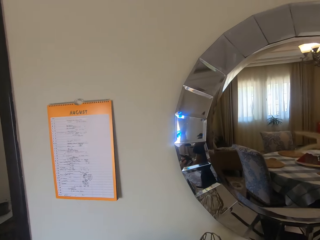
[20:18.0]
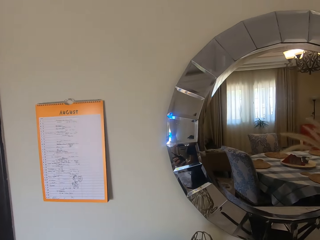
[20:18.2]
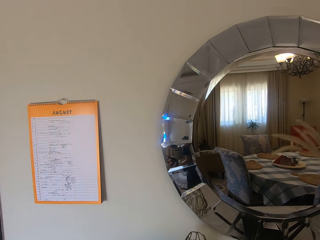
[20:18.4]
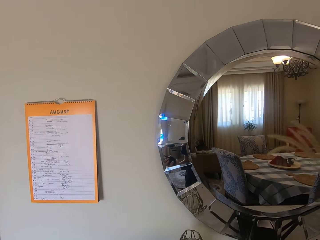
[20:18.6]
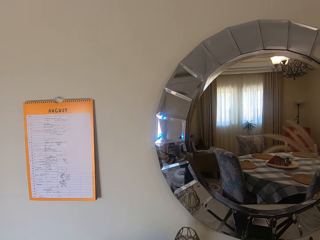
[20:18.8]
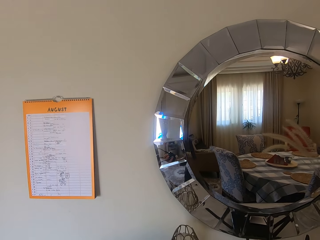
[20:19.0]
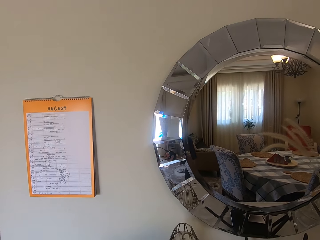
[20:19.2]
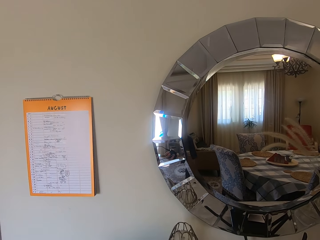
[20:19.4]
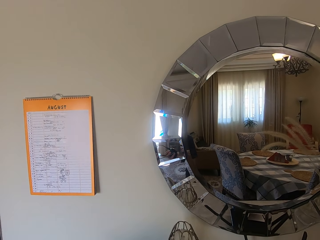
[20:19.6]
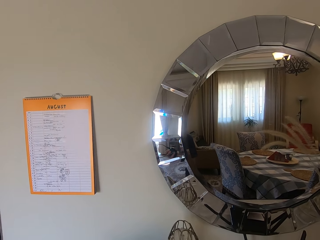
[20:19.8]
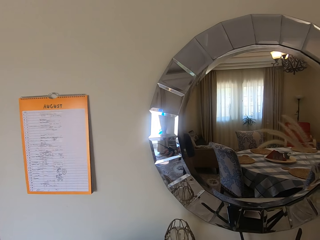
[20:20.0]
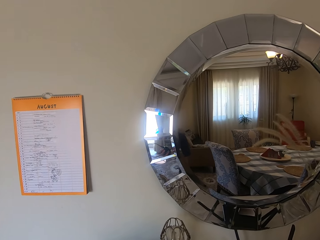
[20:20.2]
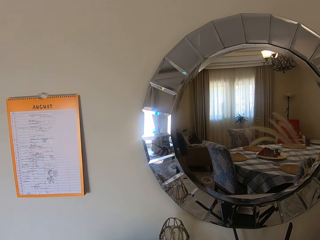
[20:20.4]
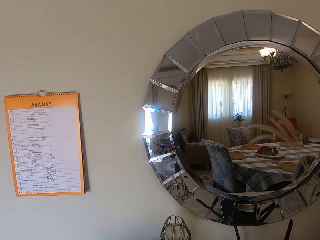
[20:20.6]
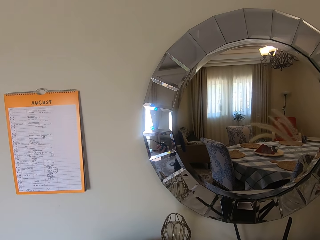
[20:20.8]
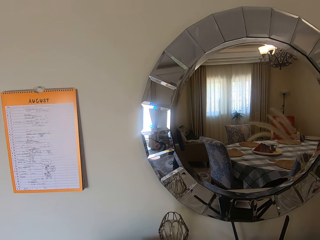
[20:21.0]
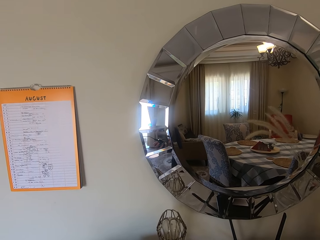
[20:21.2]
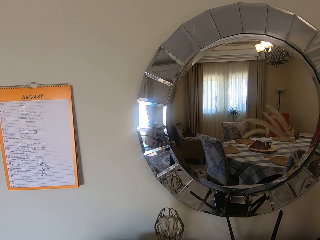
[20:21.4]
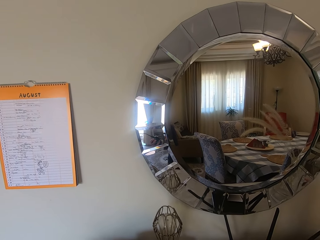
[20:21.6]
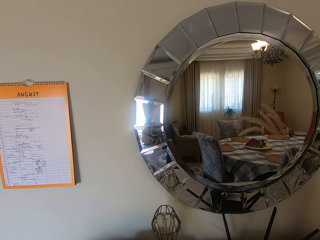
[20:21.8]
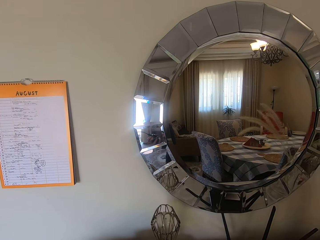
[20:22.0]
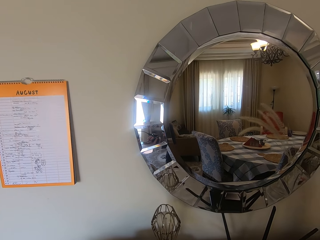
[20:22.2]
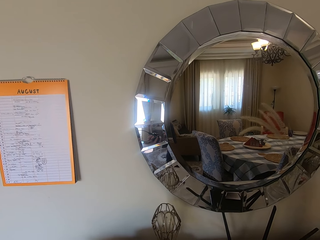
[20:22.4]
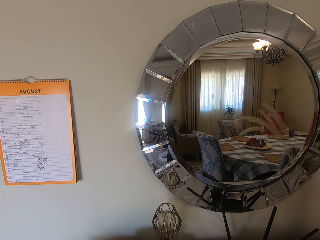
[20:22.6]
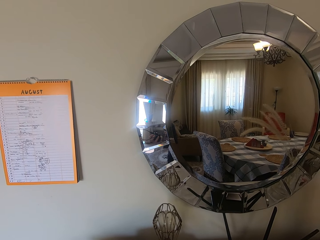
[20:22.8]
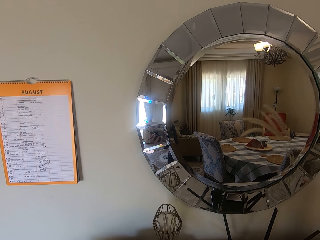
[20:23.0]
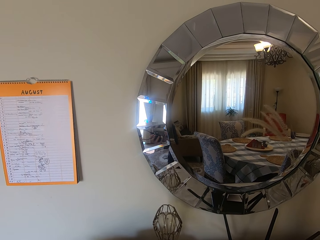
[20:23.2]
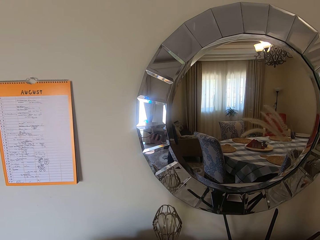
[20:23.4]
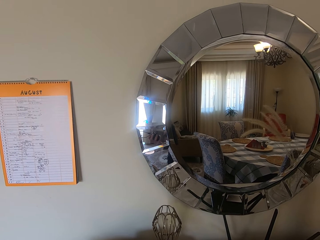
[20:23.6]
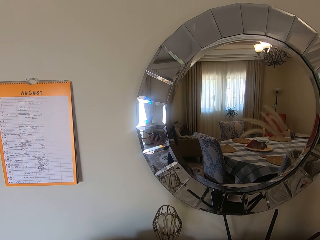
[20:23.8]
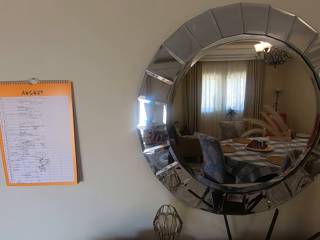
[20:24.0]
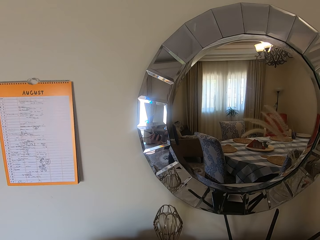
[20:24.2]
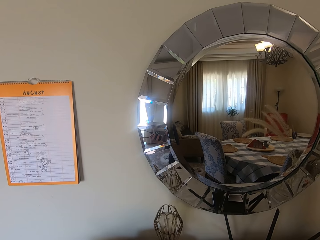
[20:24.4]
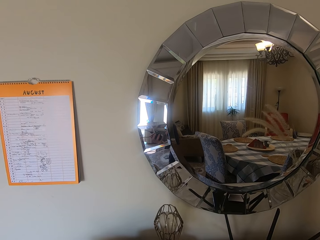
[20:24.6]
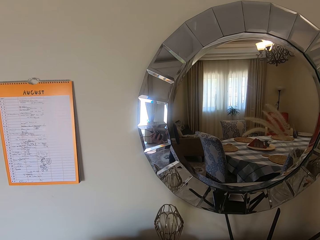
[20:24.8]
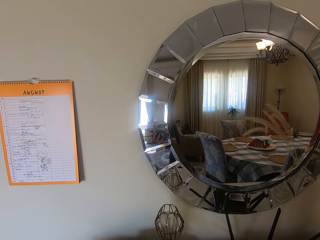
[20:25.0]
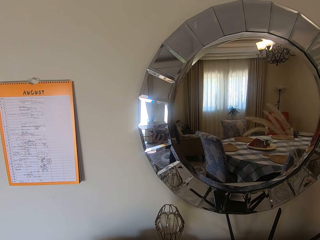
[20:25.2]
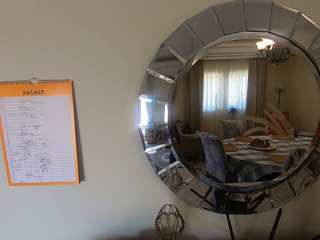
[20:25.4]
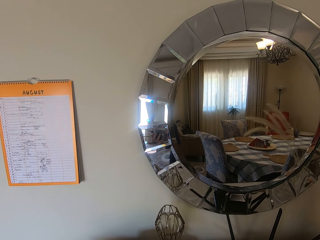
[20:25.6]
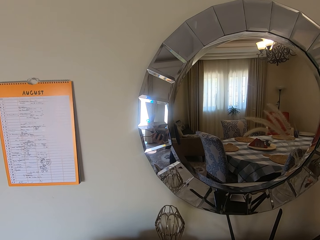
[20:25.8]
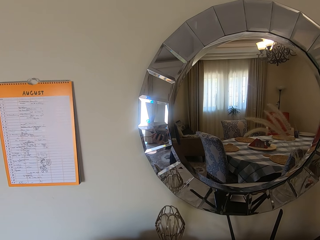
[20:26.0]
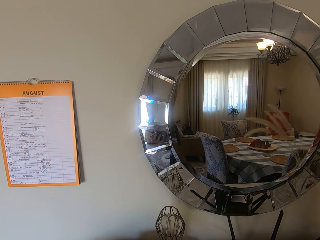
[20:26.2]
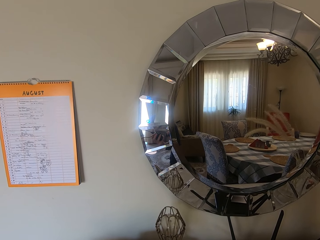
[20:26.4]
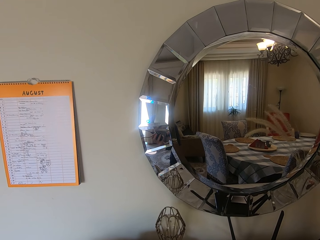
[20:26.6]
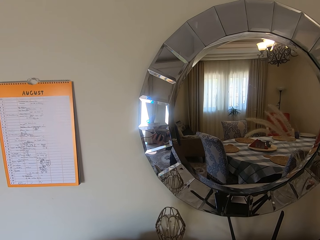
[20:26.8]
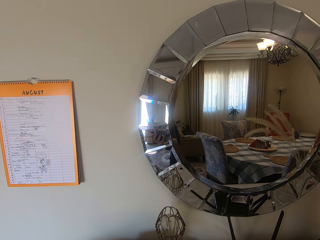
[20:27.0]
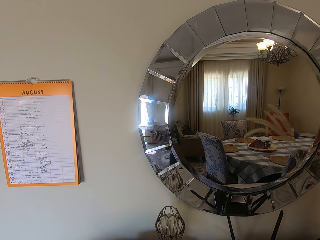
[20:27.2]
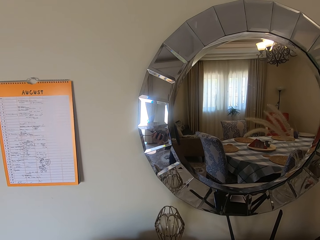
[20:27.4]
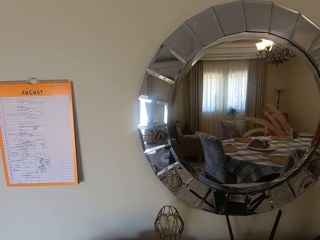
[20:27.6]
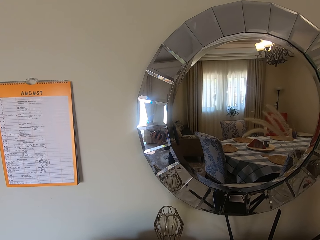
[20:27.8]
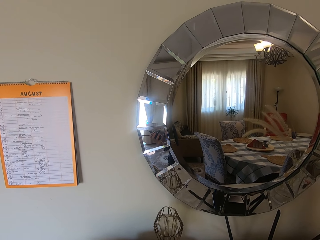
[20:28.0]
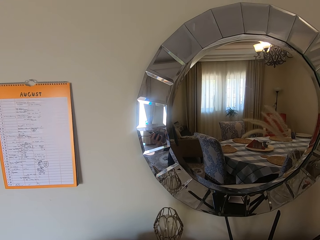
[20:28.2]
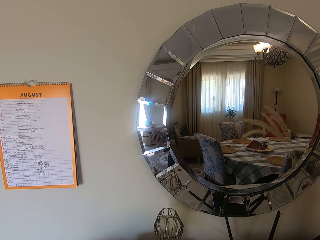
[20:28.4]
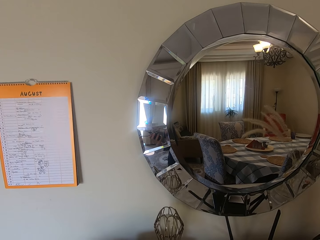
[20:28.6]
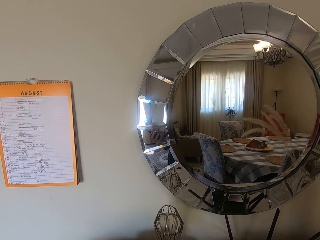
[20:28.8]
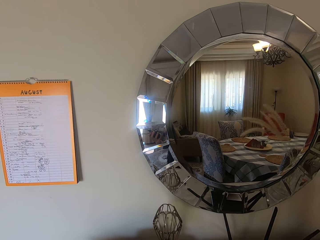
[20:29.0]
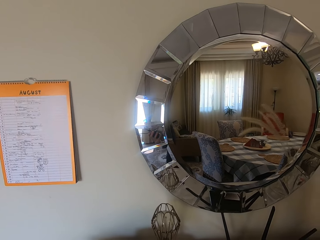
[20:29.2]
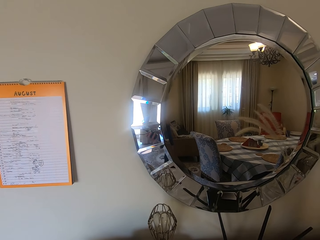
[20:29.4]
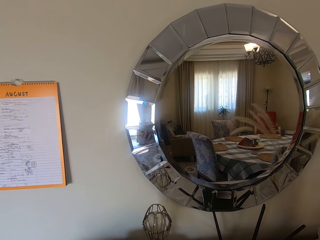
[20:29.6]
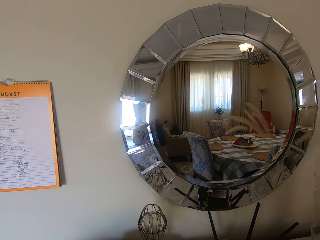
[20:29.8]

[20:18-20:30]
The camera wearer looks around. They look around again.

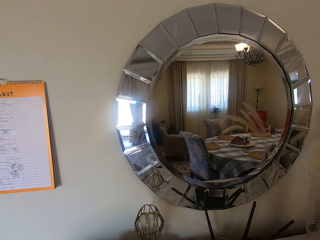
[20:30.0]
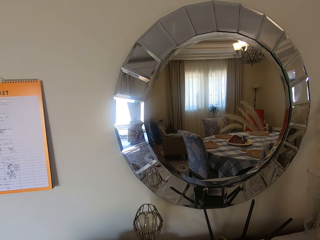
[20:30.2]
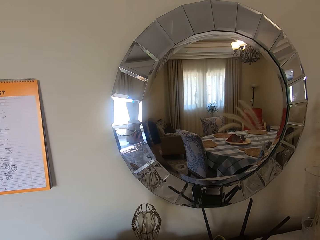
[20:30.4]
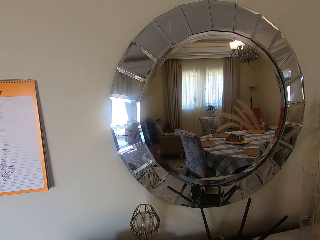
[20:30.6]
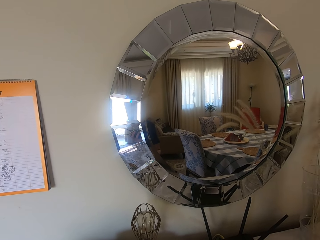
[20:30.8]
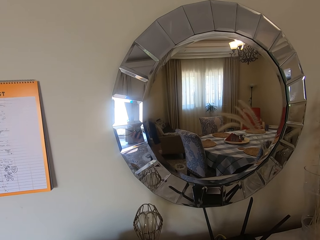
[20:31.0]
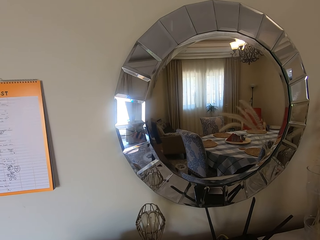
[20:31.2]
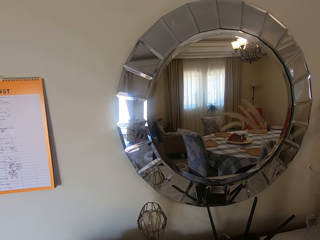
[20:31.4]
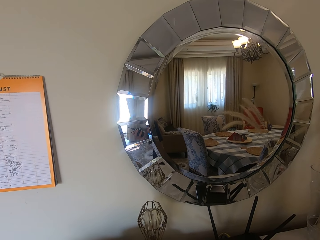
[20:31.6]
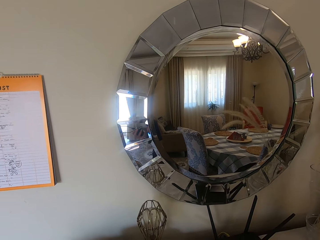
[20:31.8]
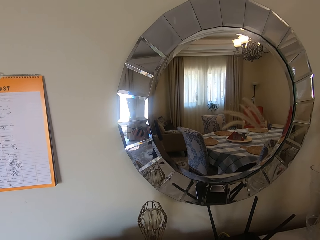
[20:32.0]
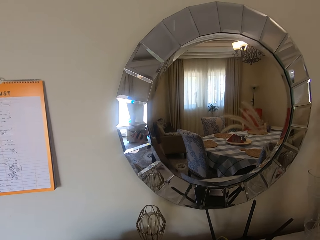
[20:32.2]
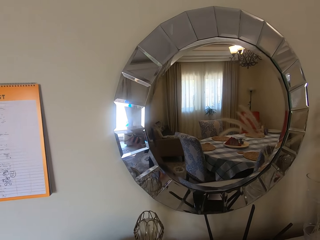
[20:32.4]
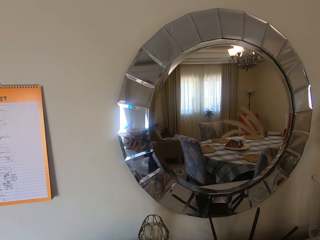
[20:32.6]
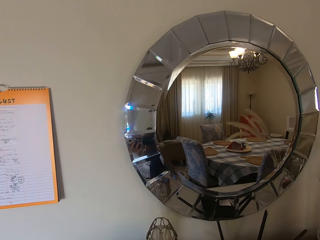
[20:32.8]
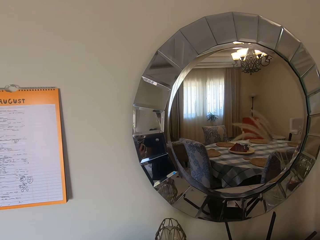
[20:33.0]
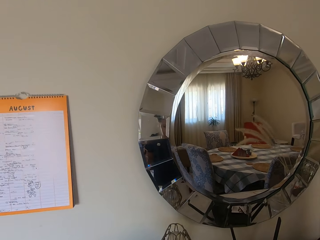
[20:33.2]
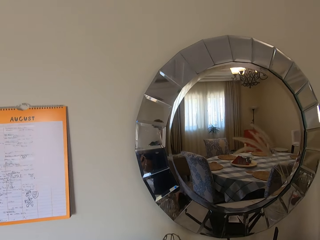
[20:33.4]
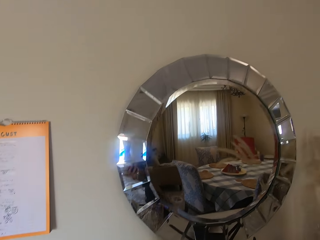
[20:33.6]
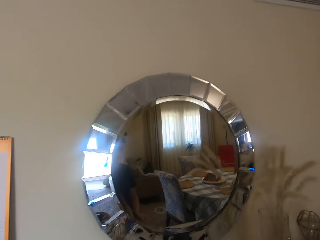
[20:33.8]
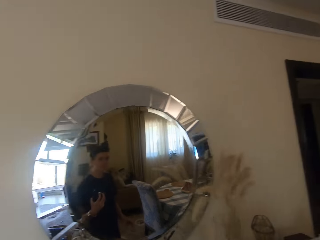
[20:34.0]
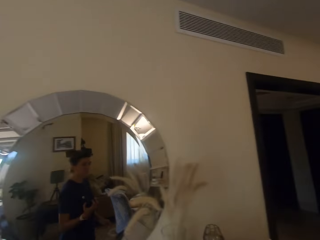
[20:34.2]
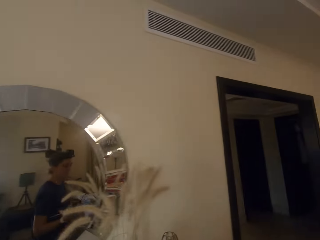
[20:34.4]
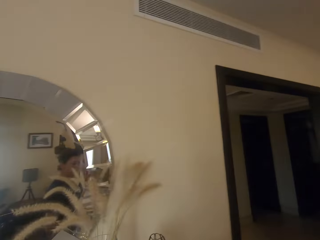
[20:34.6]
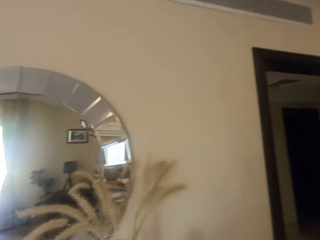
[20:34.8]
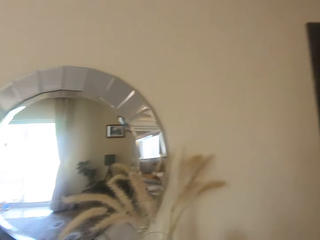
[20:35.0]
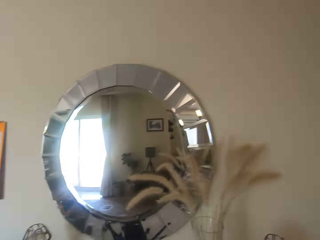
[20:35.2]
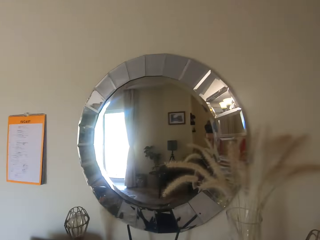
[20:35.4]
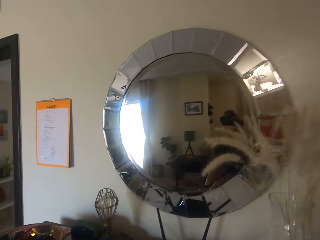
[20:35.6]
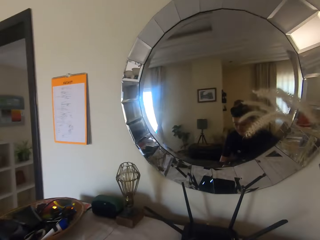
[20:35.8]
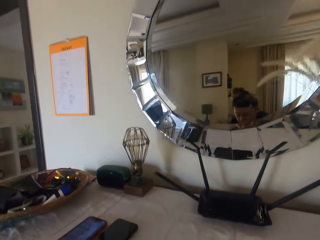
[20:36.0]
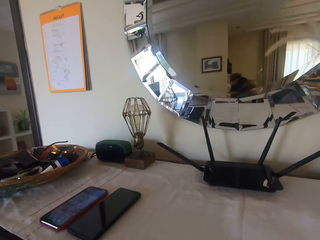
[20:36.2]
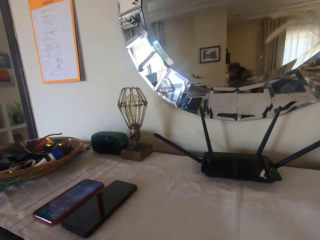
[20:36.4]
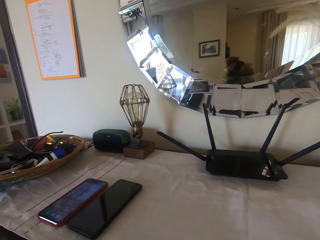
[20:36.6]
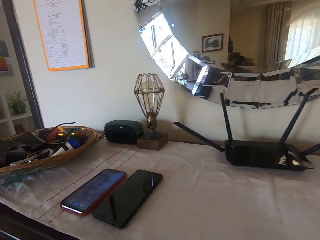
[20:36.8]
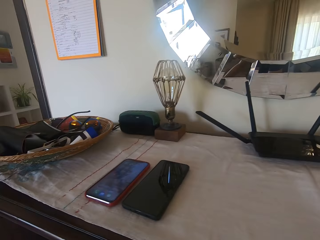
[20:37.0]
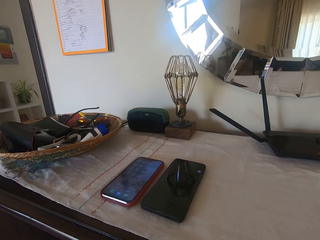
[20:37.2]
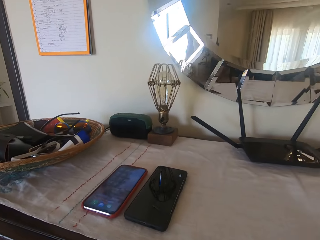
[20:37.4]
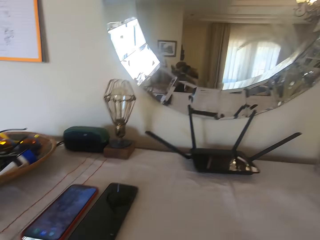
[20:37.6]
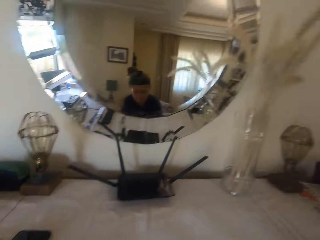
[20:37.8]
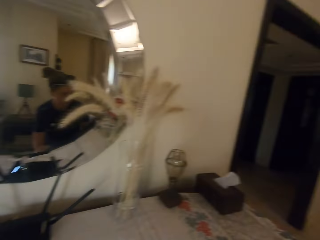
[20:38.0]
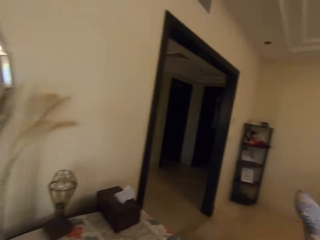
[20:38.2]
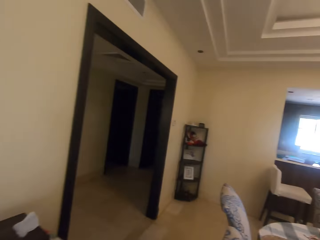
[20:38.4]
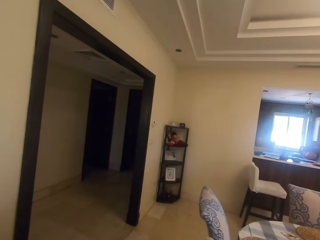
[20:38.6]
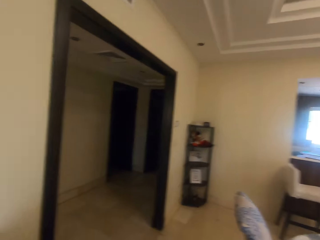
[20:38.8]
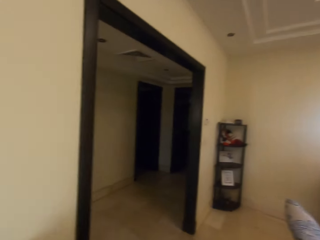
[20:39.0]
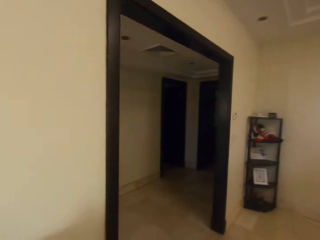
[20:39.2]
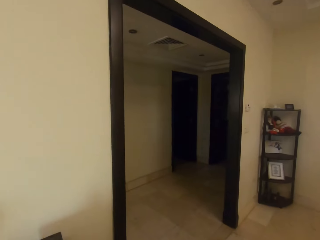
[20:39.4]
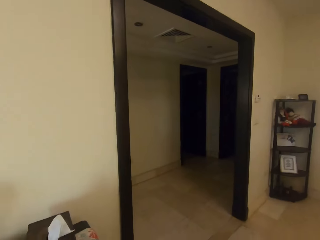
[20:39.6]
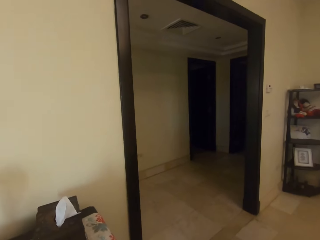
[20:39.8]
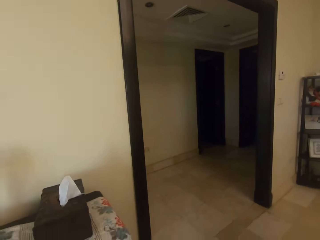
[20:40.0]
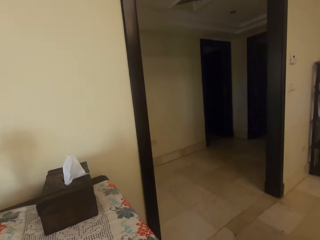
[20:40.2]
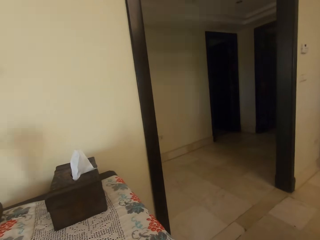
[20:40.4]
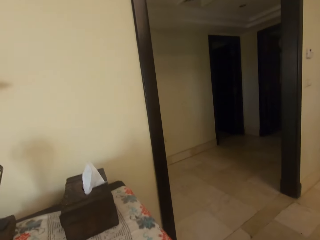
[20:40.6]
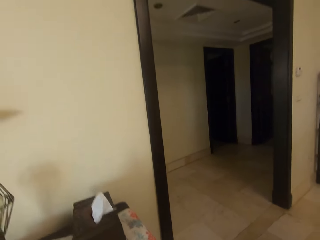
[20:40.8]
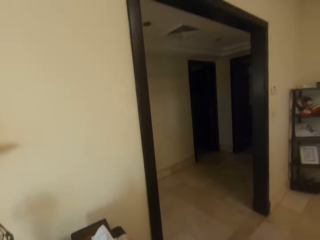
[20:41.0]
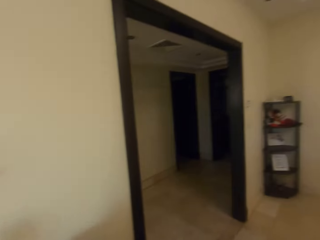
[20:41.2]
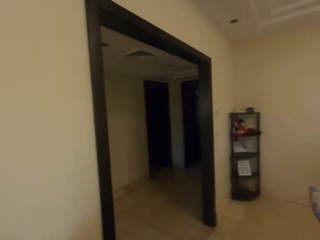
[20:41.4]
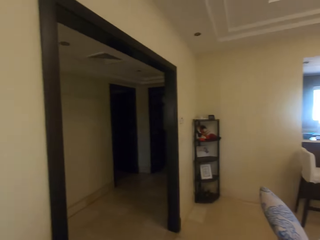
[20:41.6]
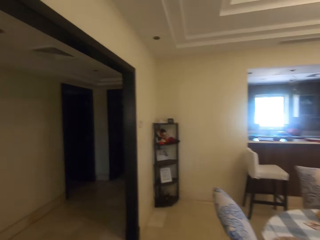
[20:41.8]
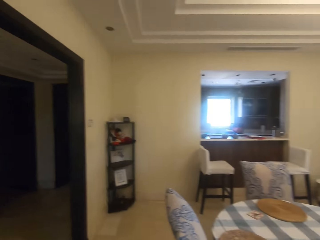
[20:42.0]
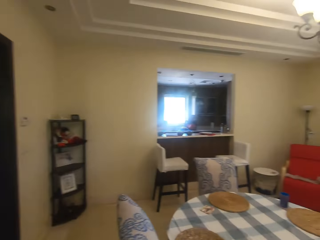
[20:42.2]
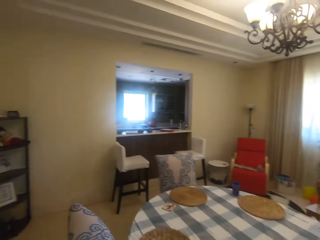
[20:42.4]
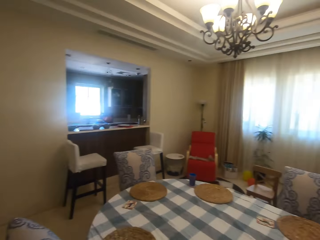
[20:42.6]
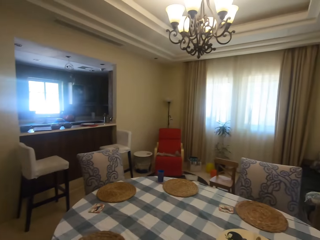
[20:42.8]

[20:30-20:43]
The camera wearer does something. They do something again. They walk around, turn around and bend downwards. They do something. They turn around. They look around. They do something. They turn around.
